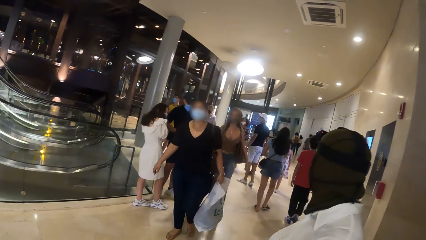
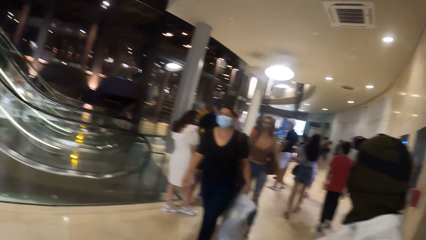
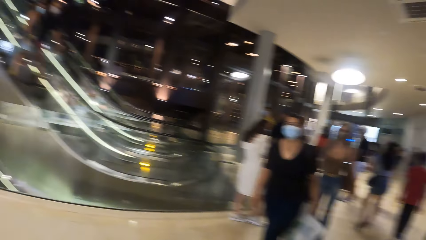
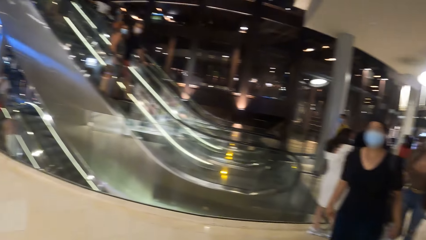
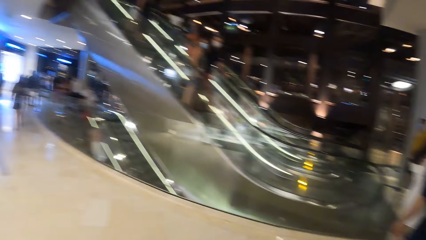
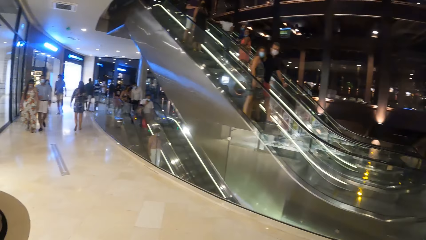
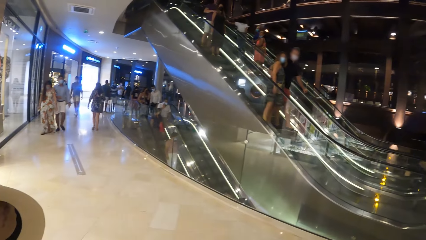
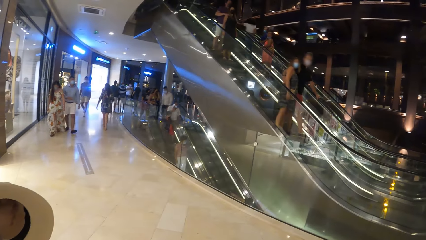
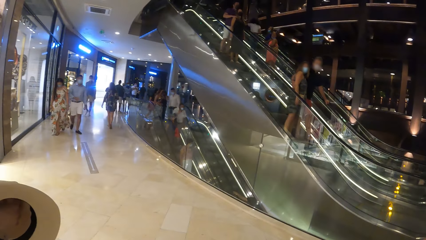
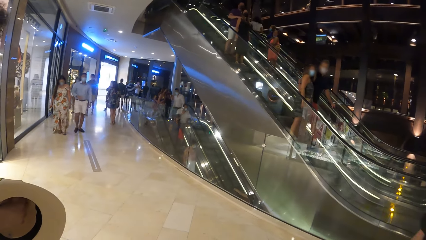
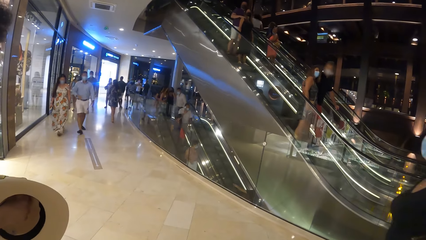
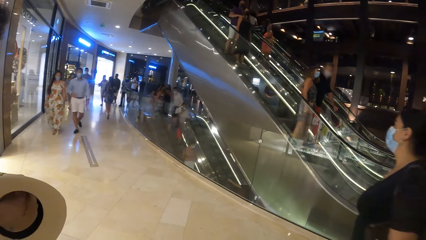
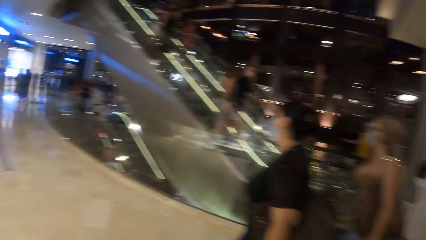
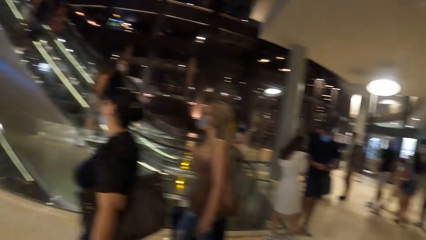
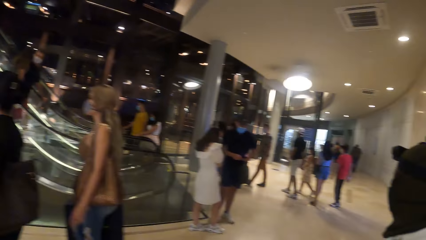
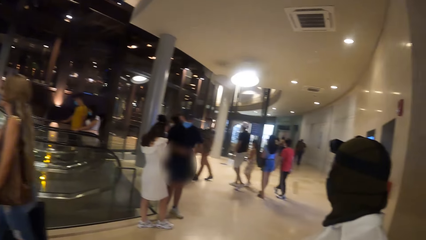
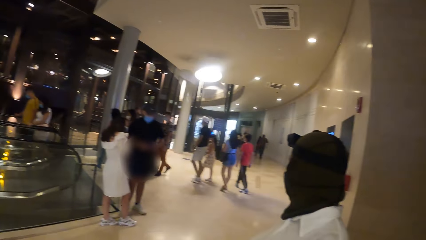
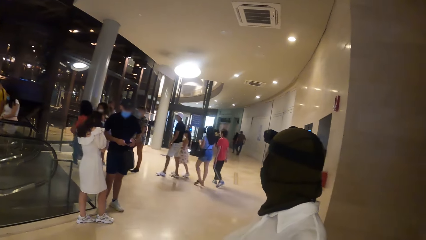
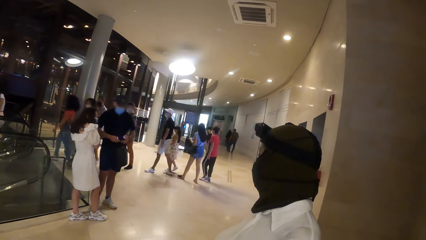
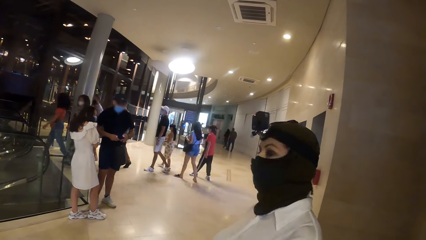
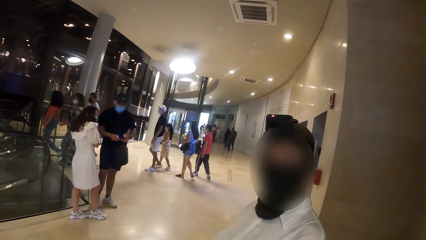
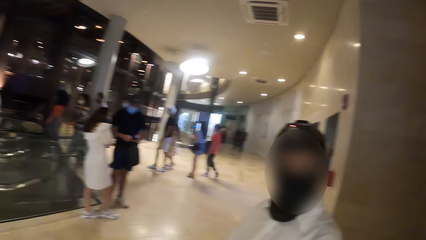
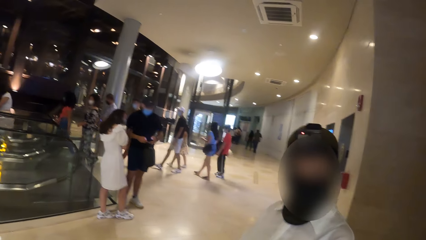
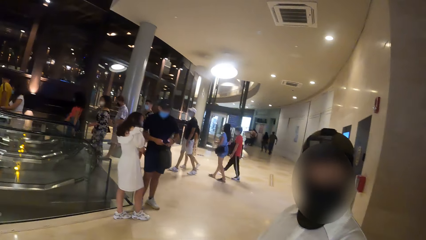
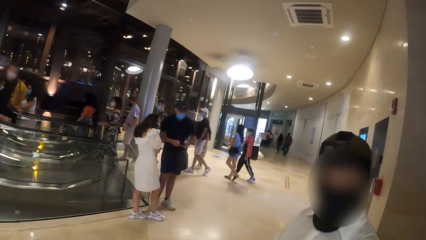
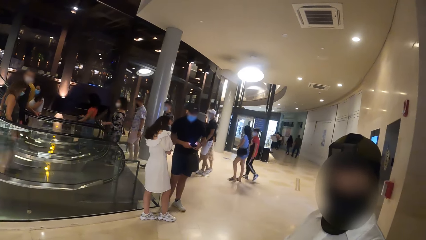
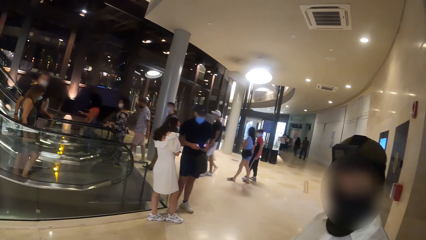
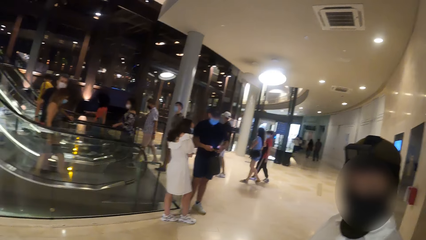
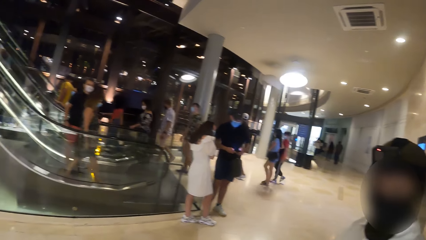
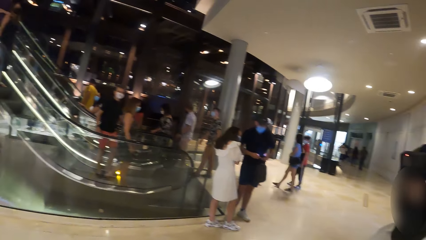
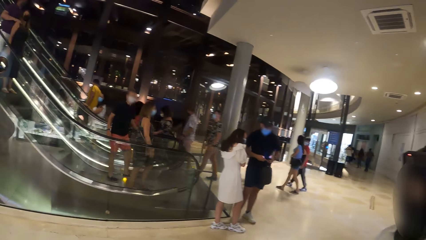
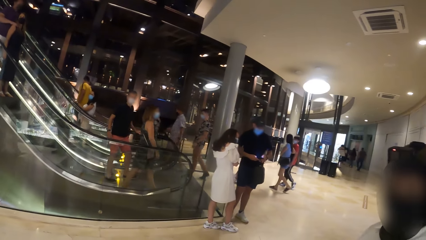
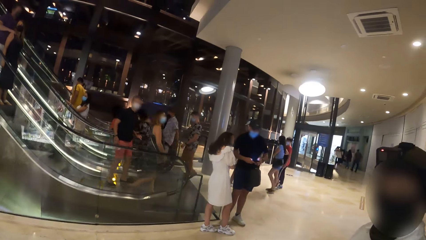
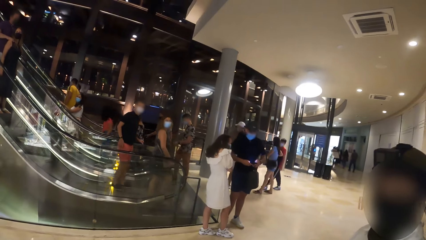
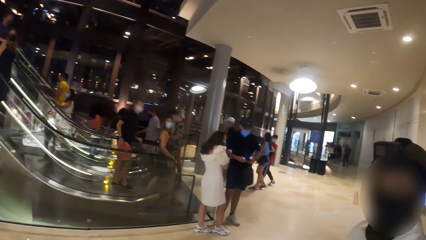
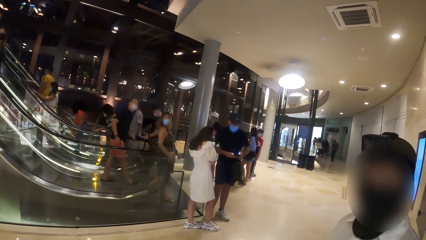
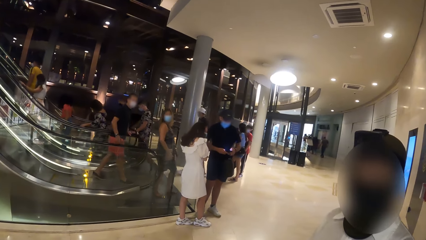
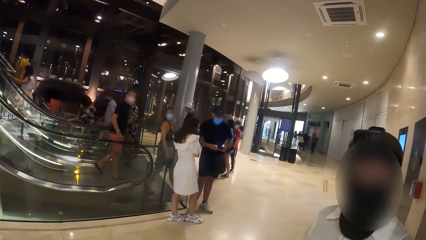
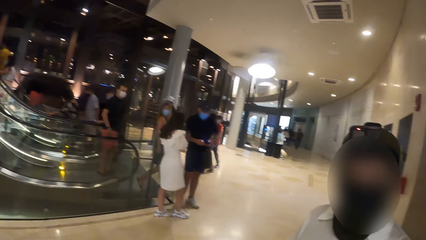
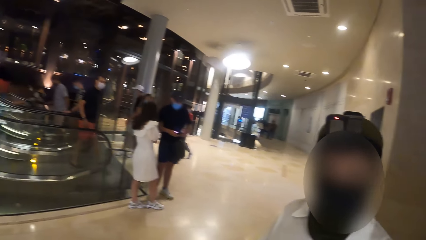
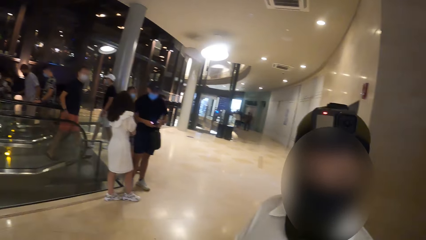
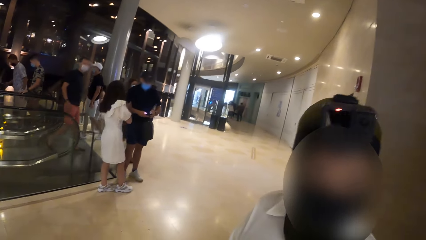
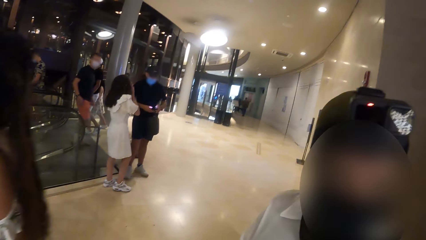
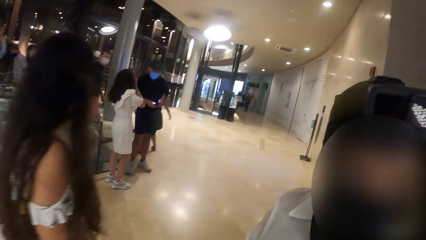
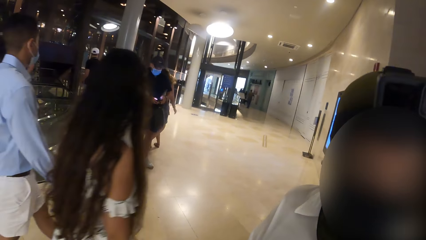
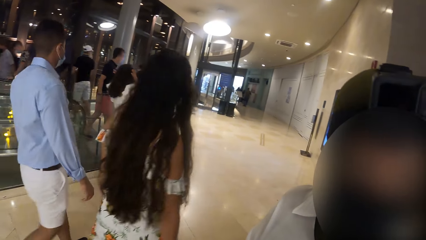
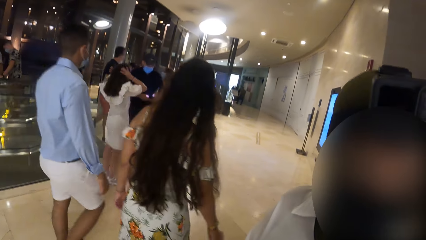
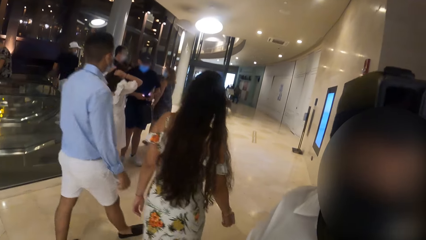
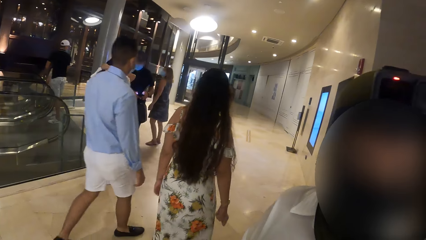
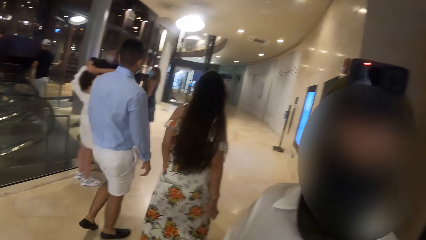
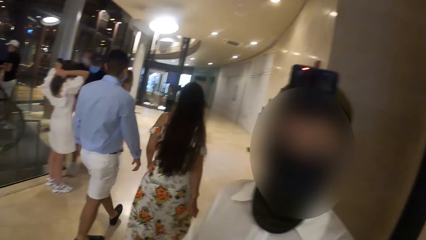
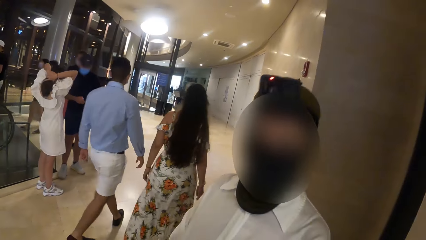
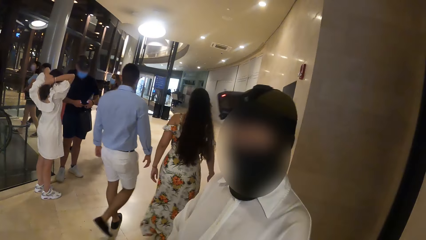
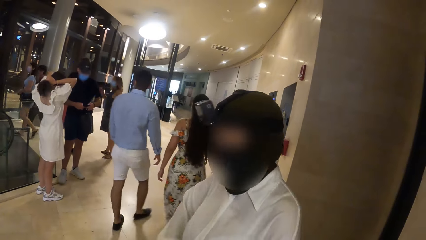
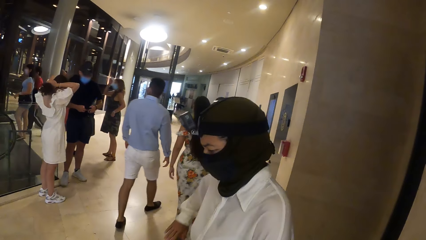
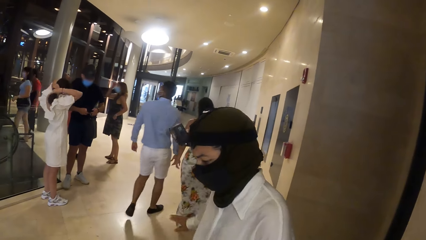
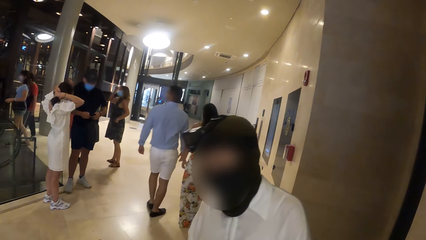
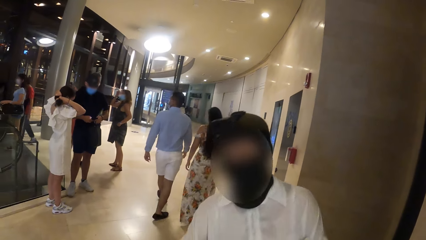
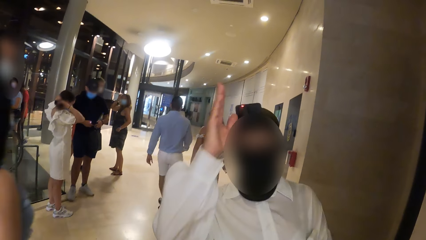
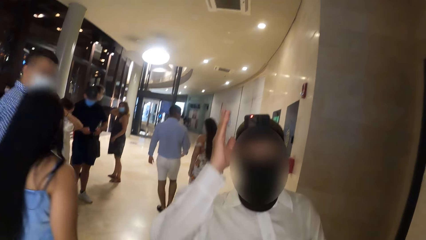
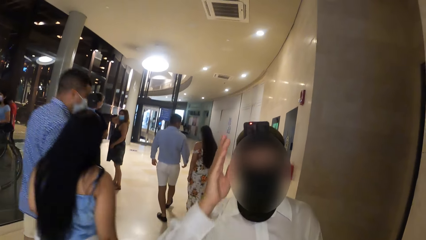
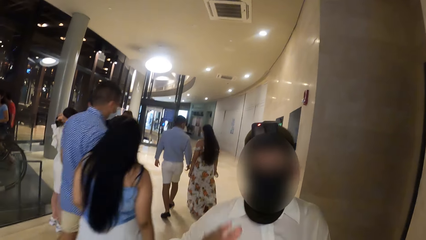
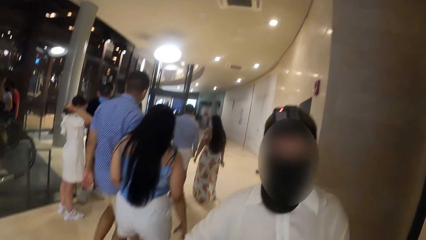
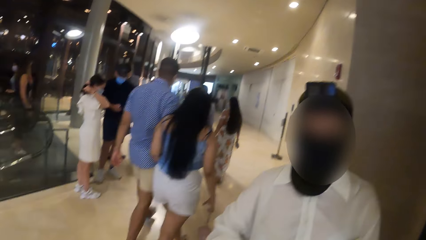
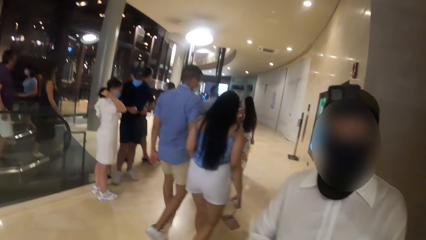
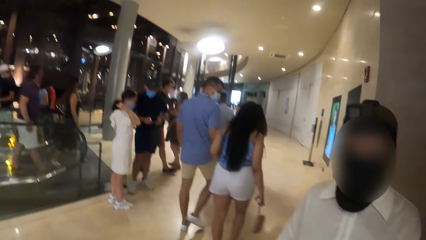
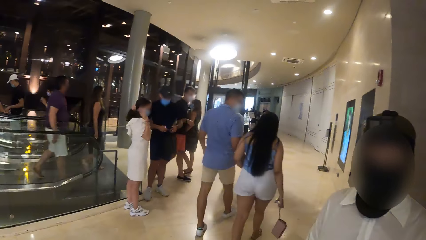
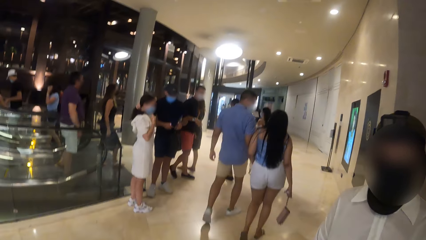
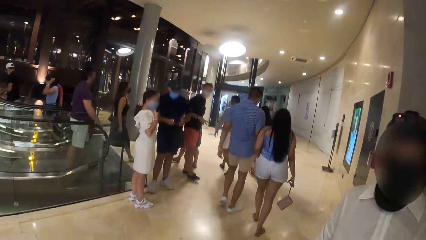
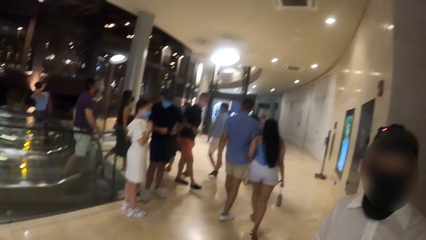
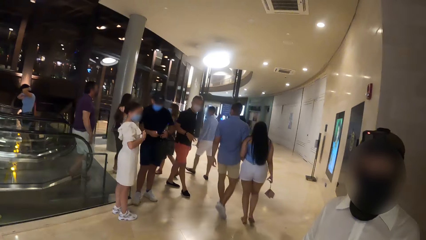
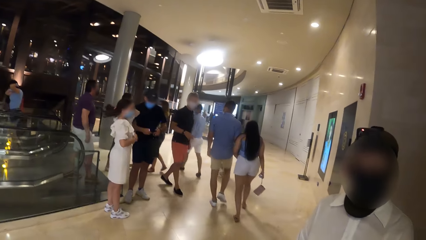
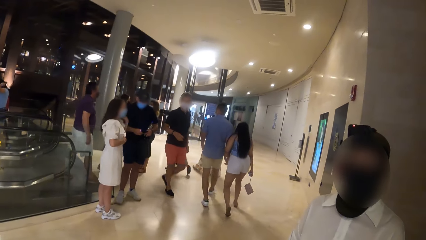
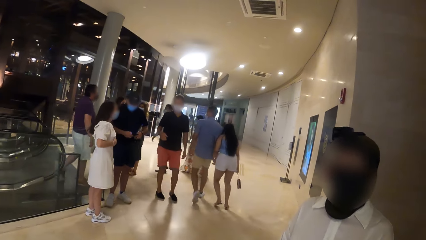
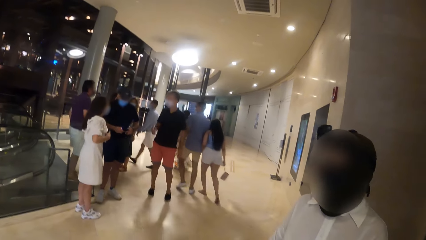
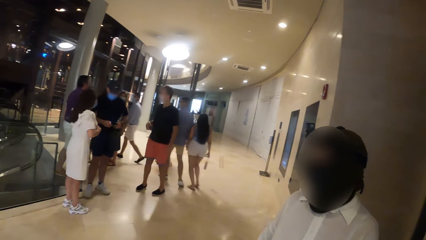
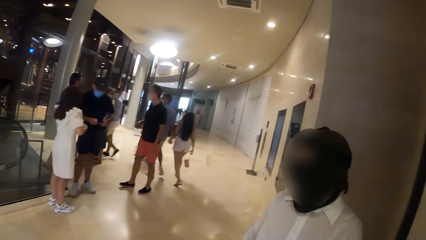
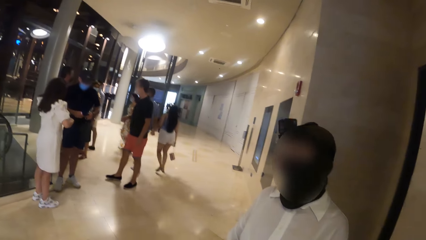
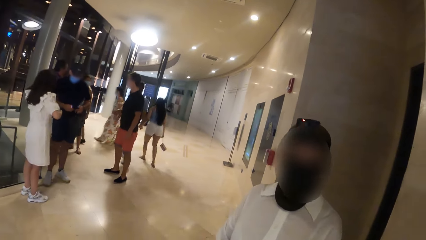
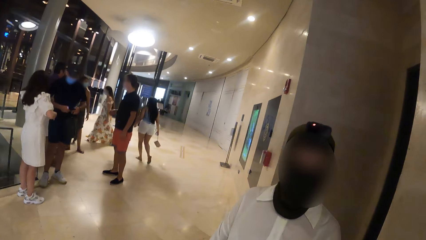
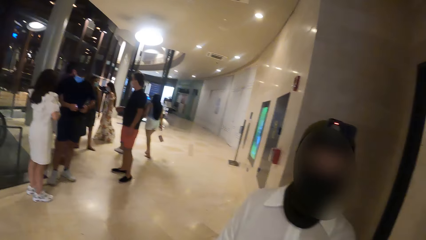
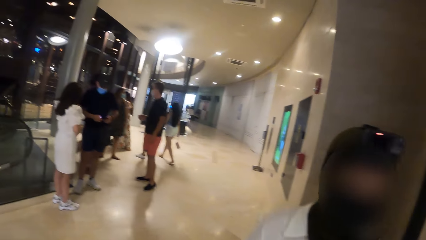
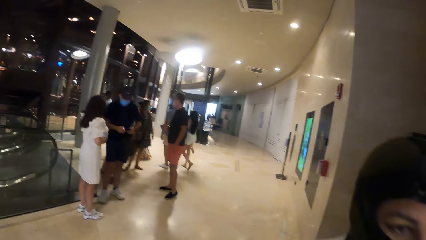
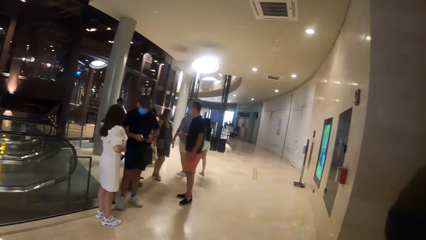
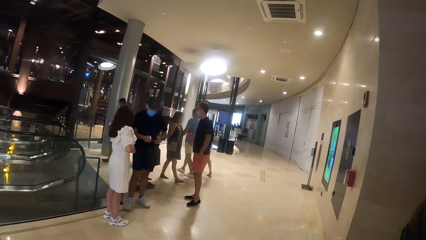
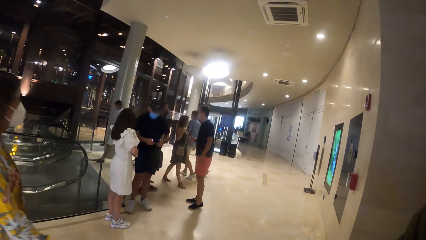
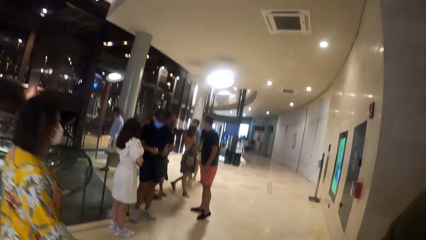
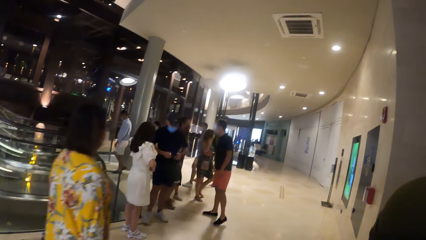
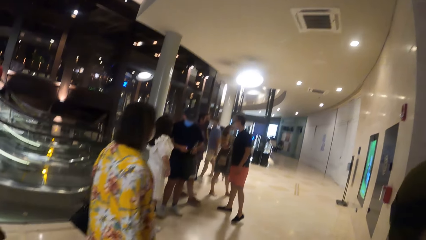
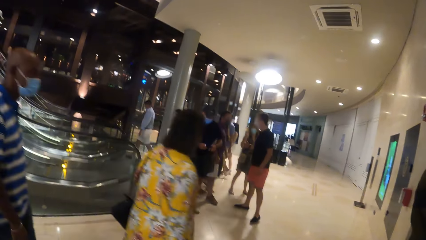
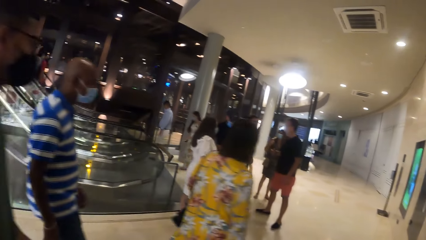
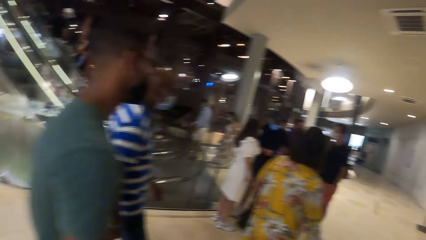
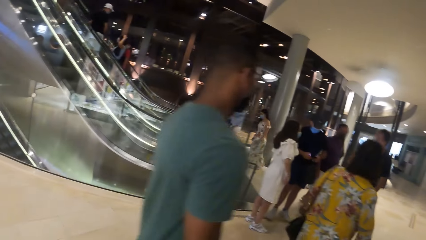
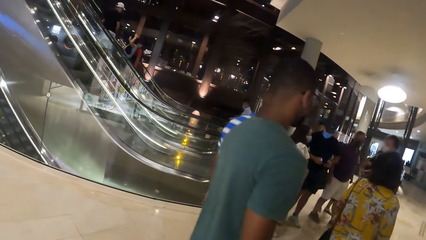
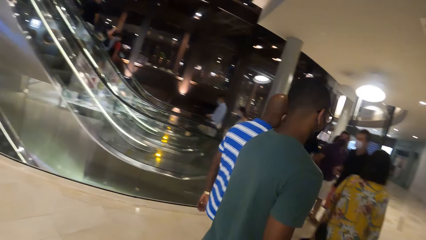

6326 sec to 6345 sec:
The camera wearer looks around the building. The woman interacts with the camera wearer. The woman gestures with her right hand. The woman dialogues with the camera wearer.
